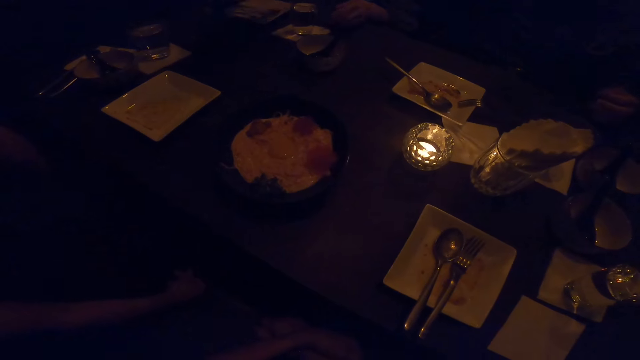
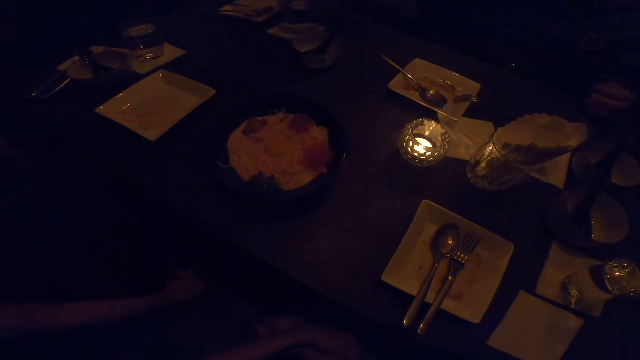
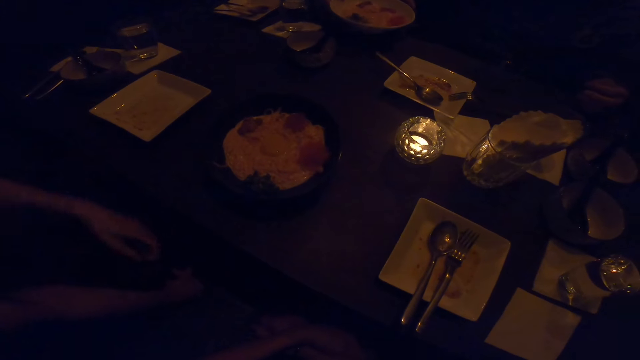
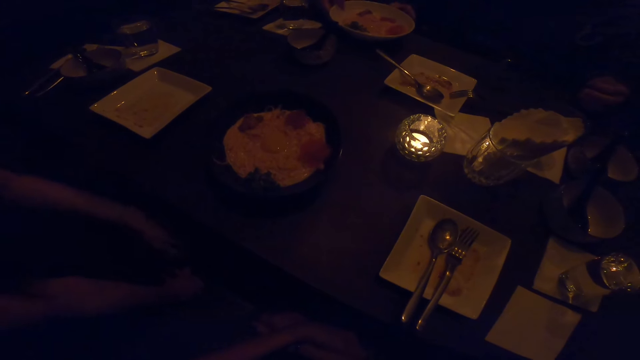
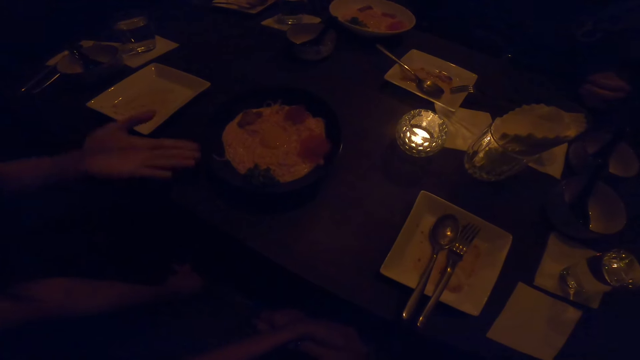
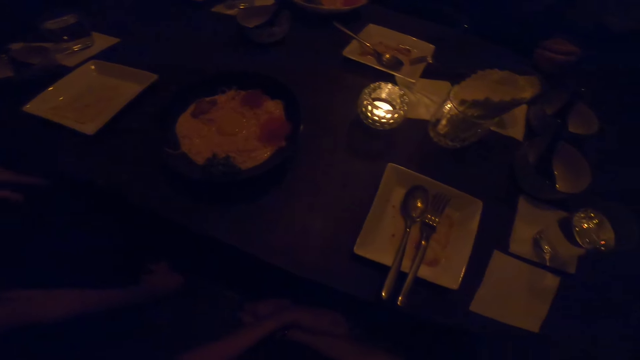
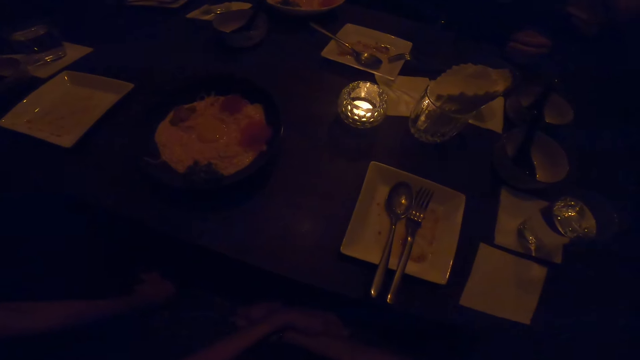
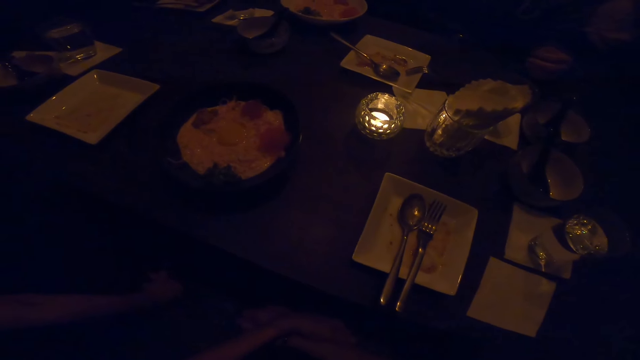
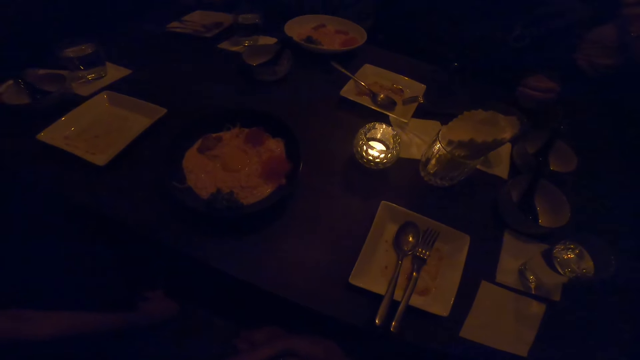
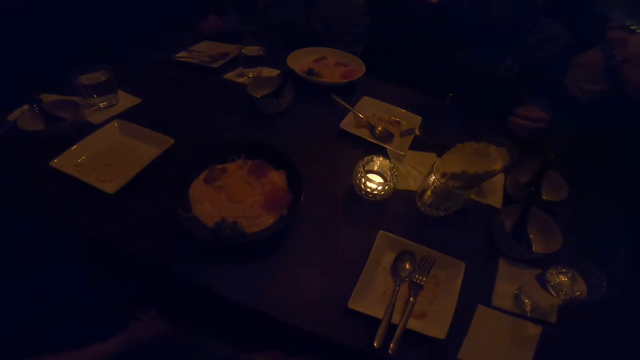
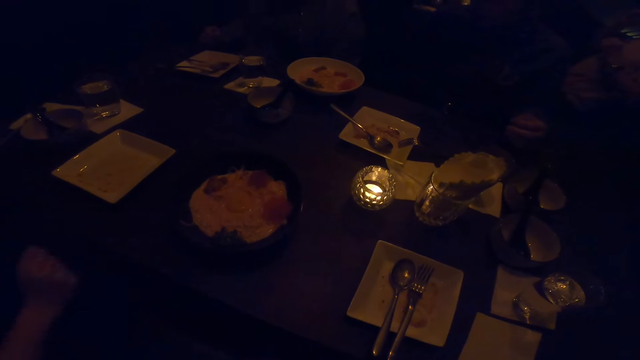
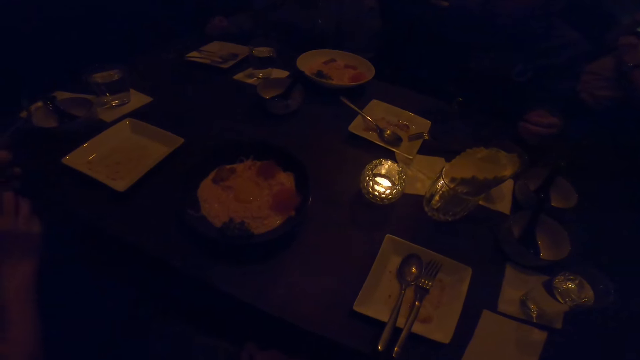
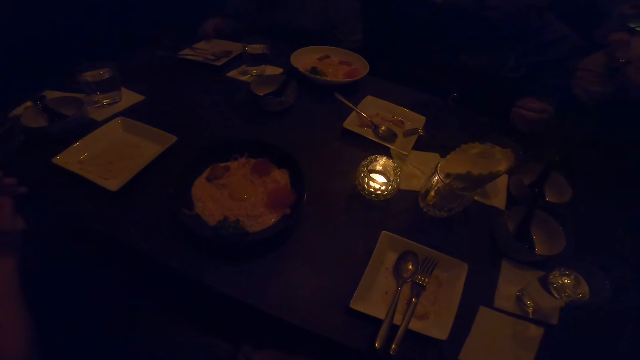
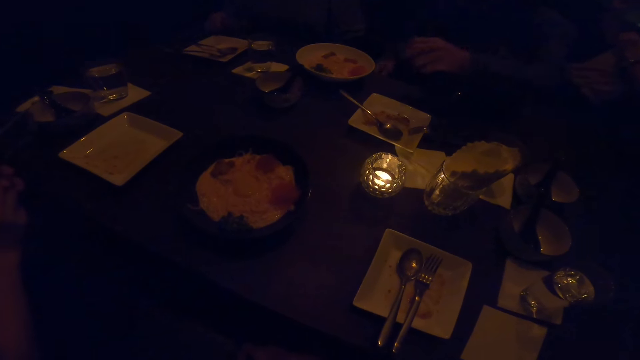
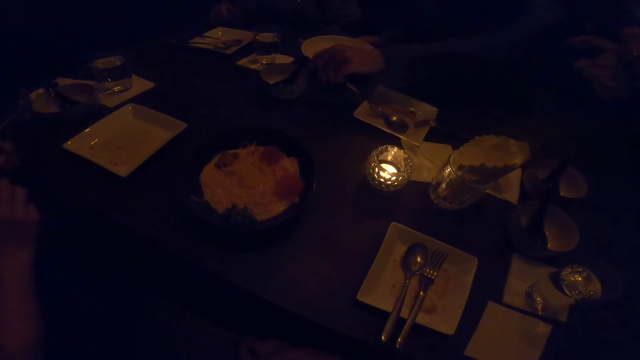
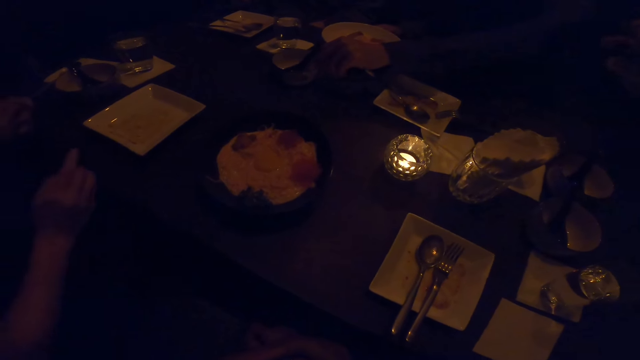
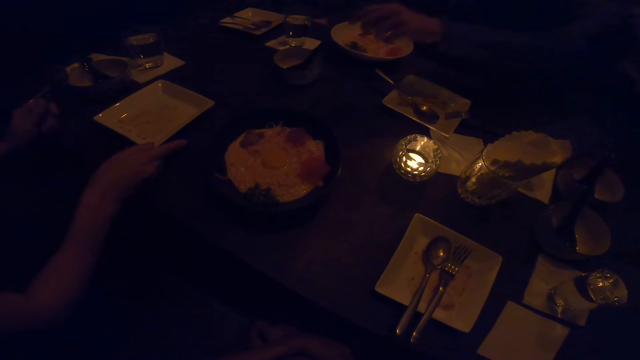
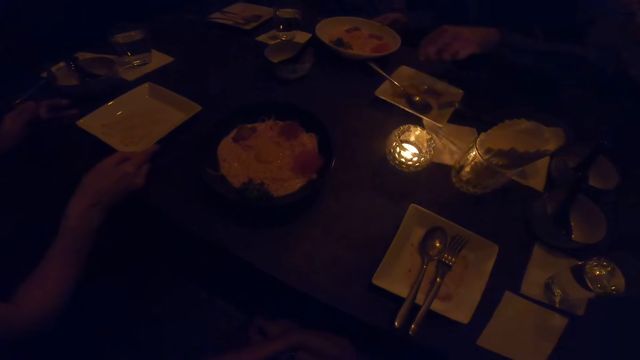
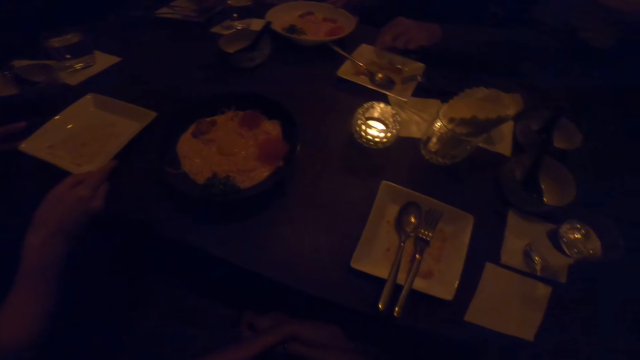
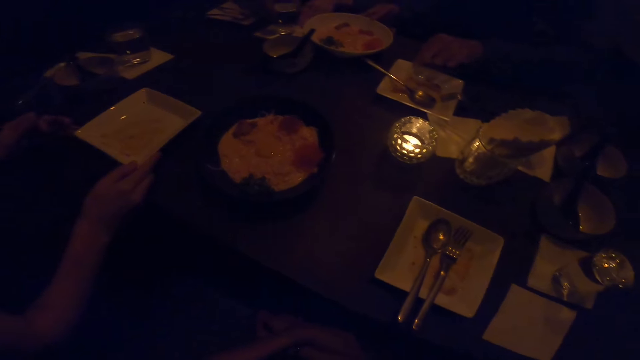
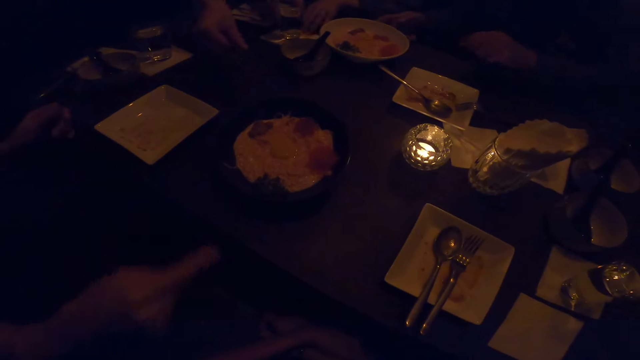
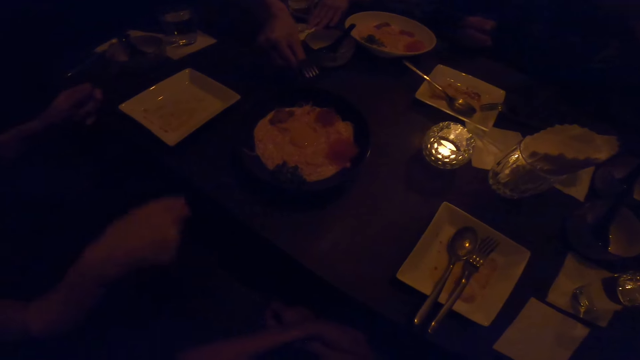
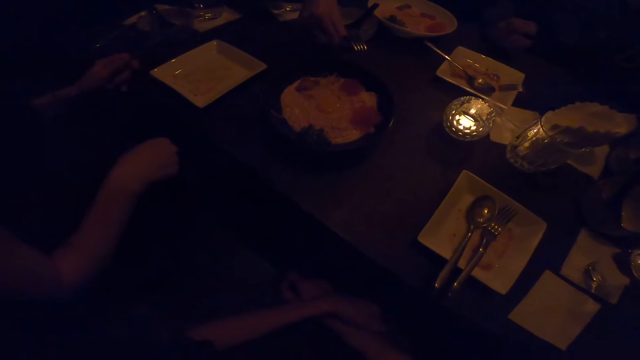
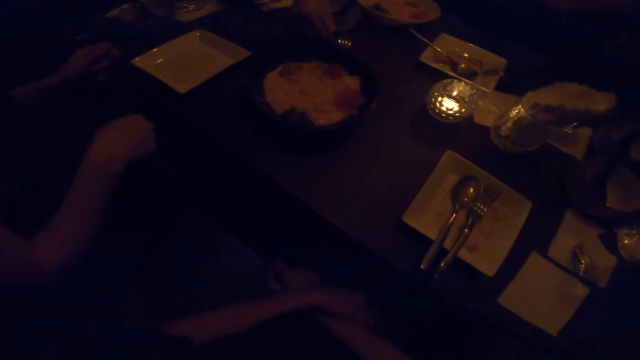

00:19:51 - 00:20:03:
A man adjusts a plate on the table with his right hand.

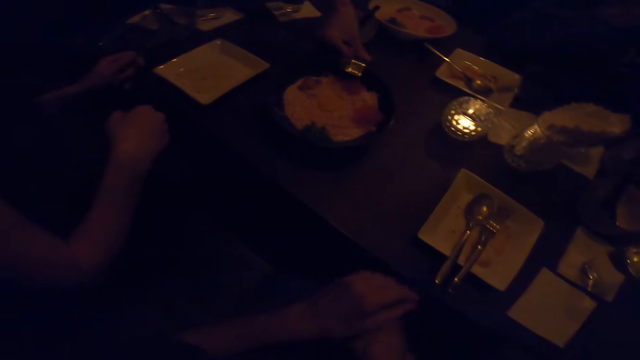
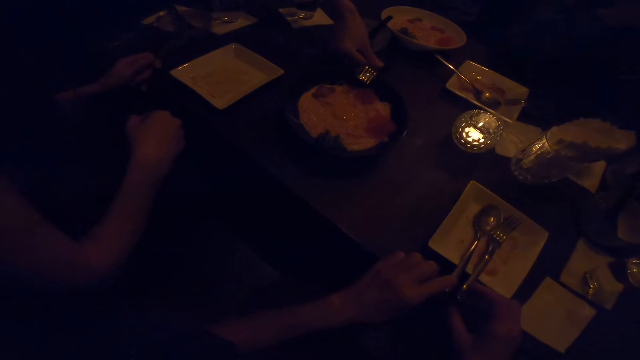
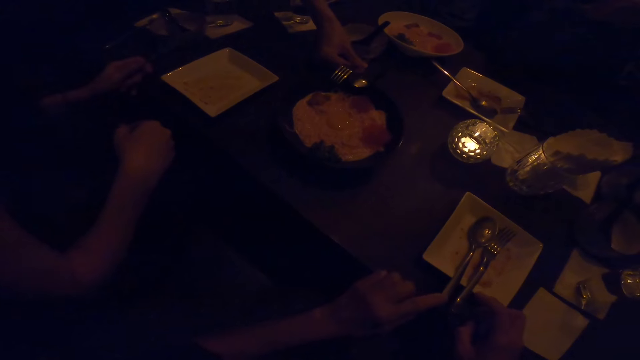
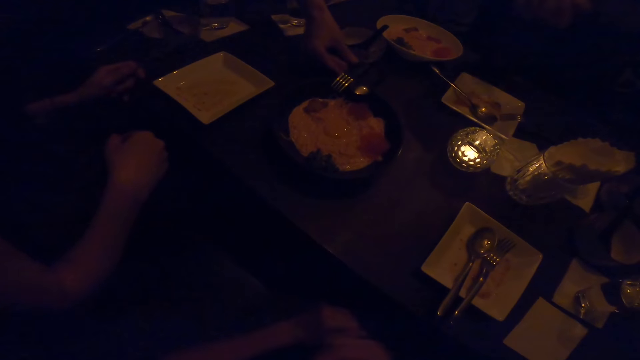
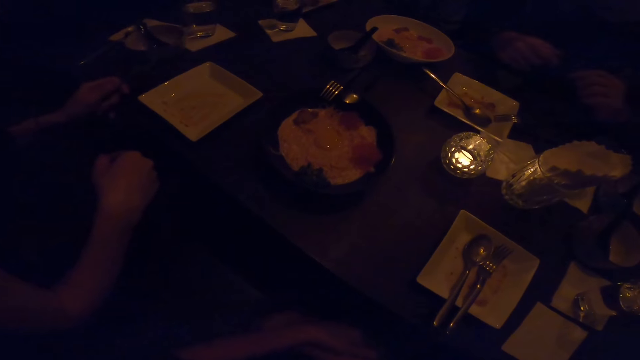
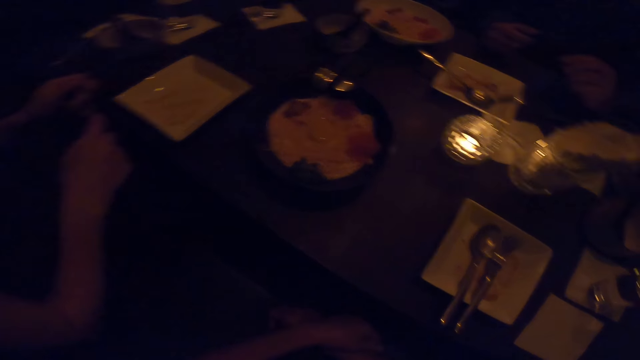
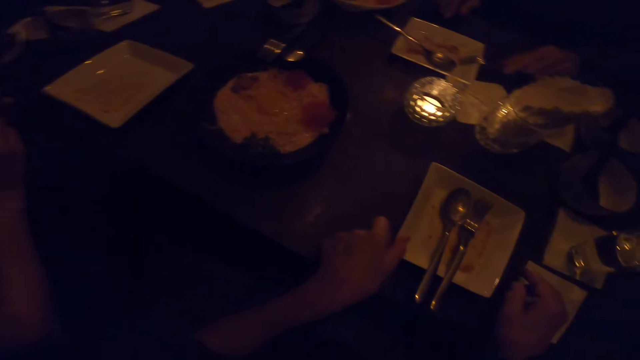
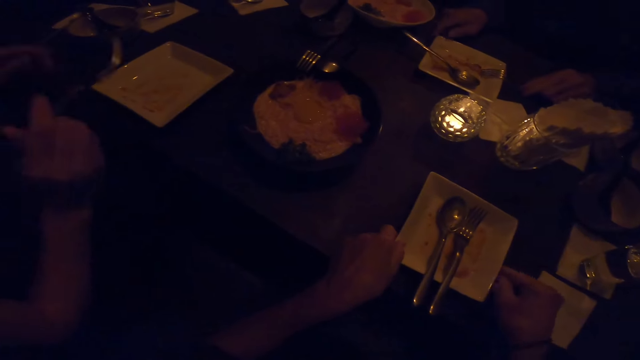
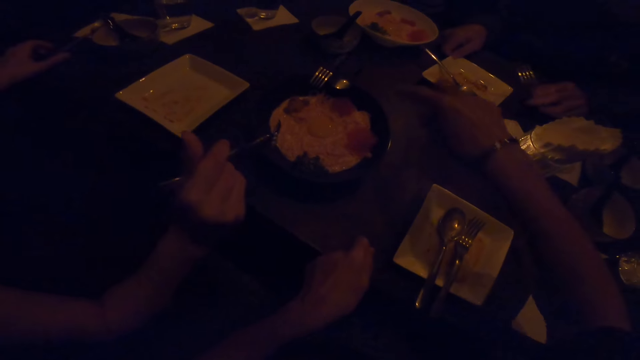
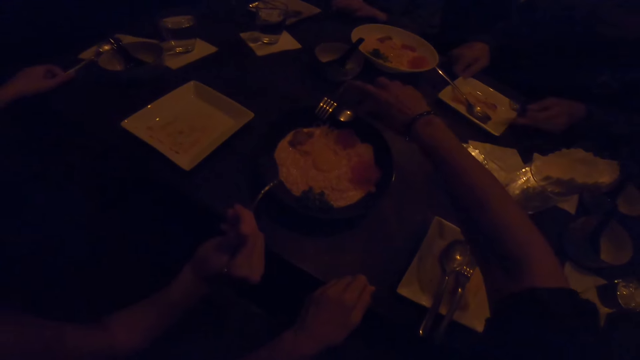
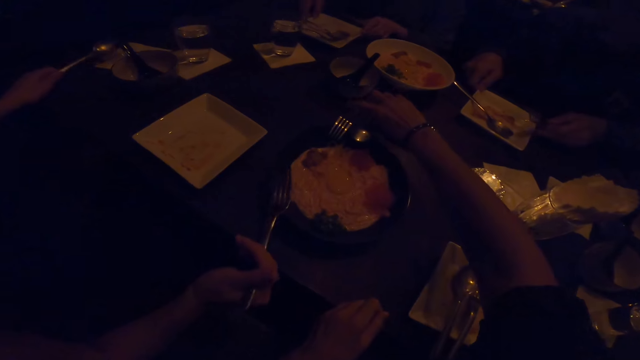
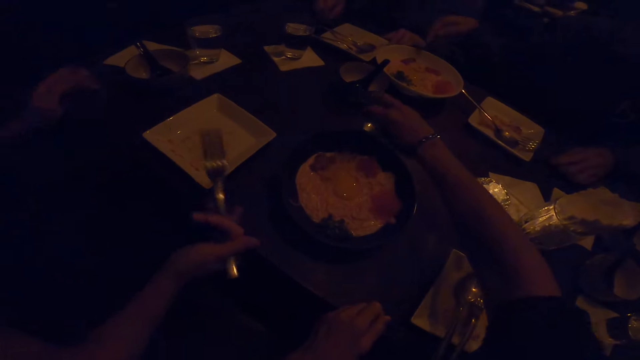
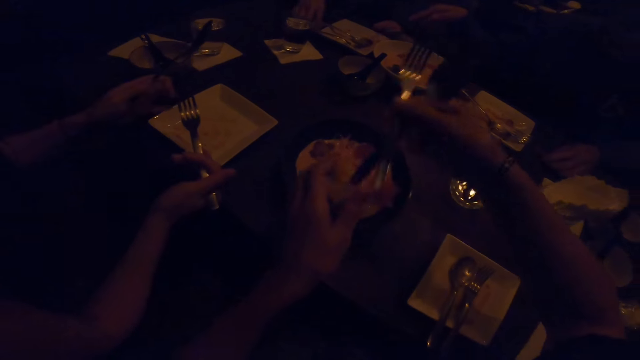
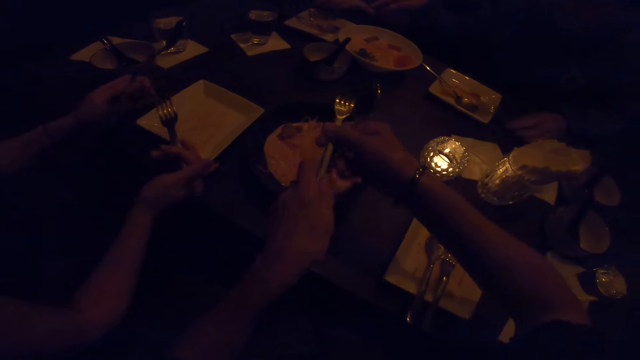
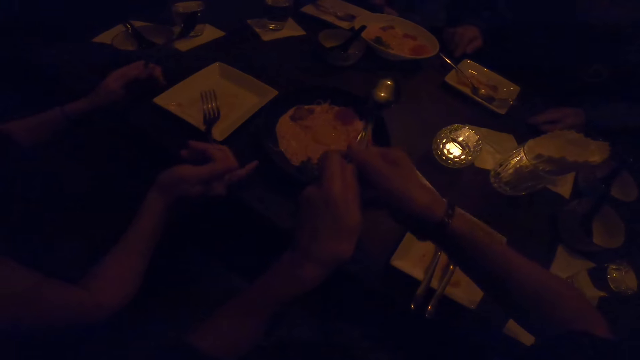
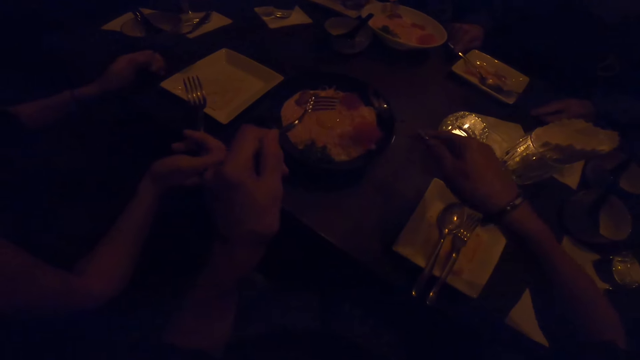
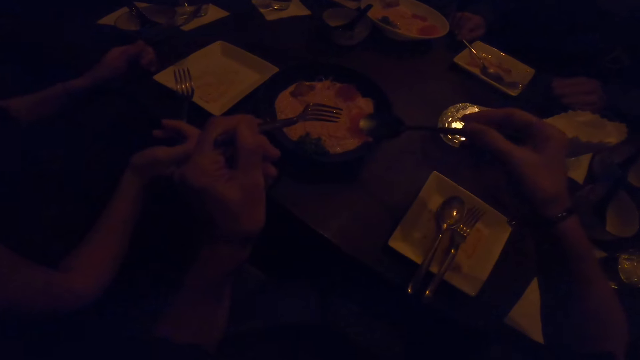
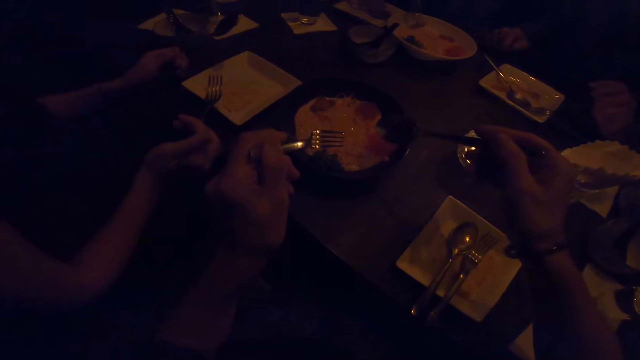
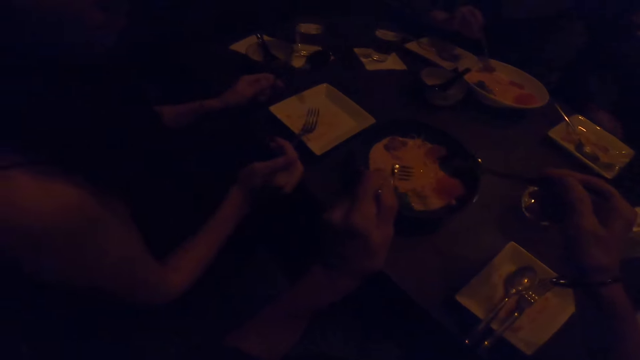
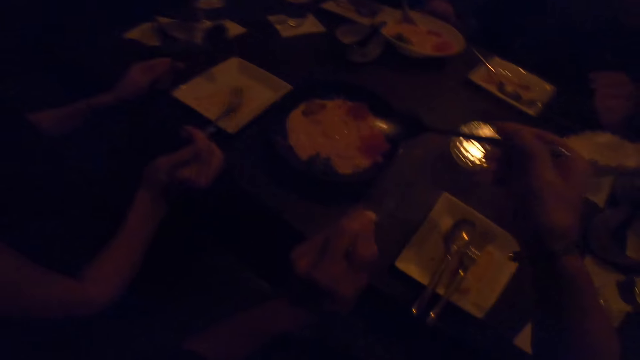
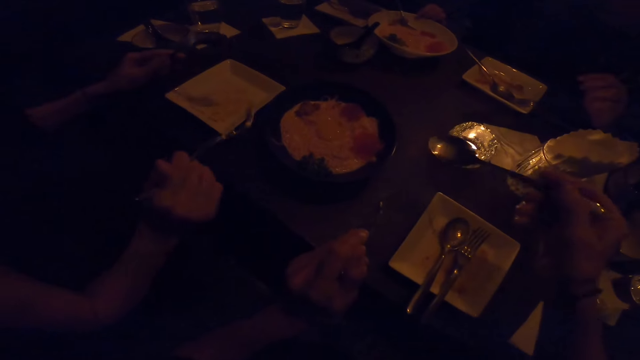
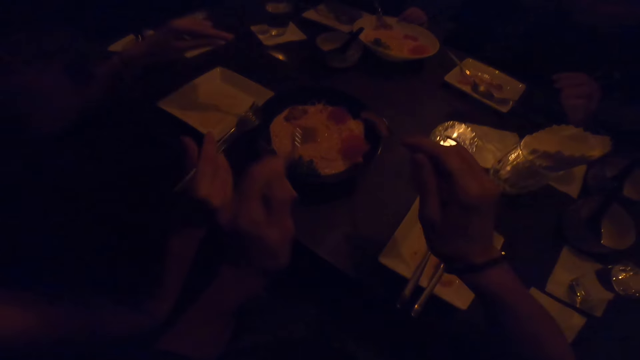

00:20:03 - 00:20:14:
The camera wearer touches a spoon and a fork with both her hands. She adjusts a plate on the table with both hands. She stretches her right hand forwards to pick the fork on the table. She points with her right hand. She stretches her right hand forwards to pick the spoon on the table. She picks the fork and the spoon with both her hands. She passes the fork in her right hand to her left hand.
